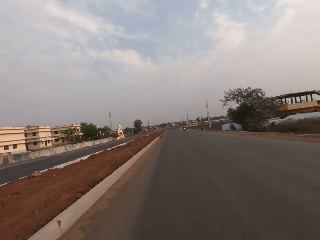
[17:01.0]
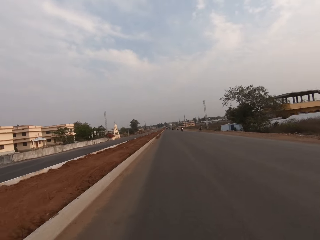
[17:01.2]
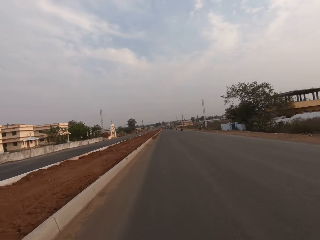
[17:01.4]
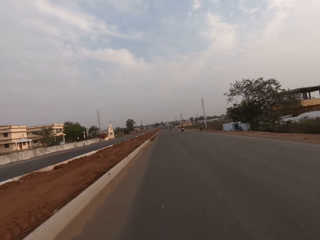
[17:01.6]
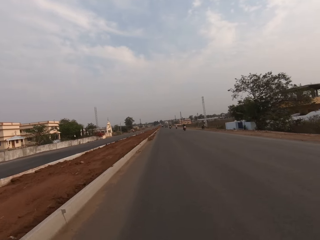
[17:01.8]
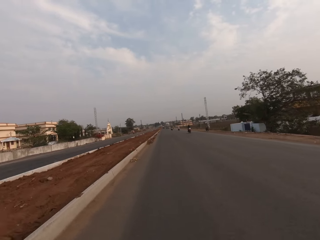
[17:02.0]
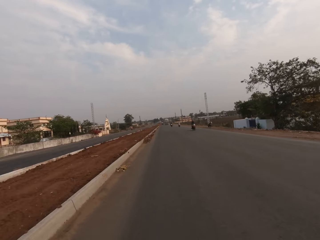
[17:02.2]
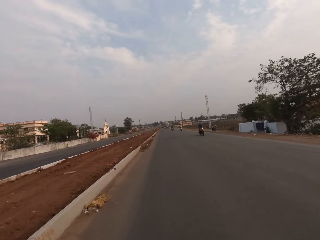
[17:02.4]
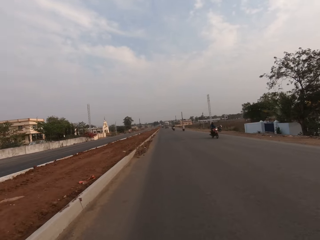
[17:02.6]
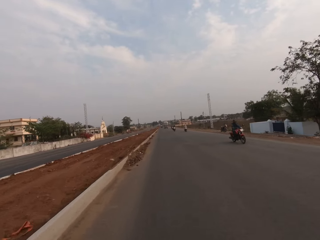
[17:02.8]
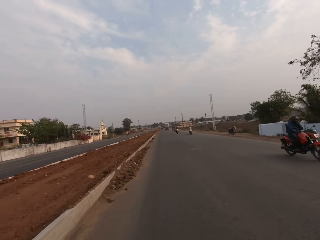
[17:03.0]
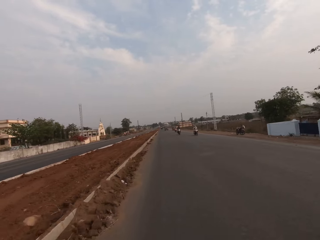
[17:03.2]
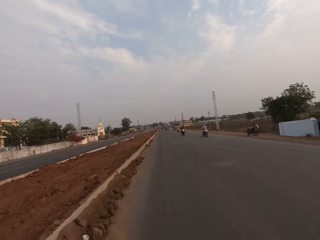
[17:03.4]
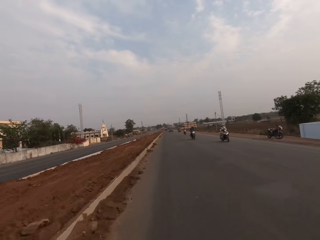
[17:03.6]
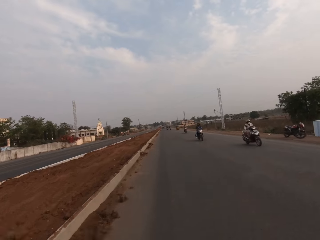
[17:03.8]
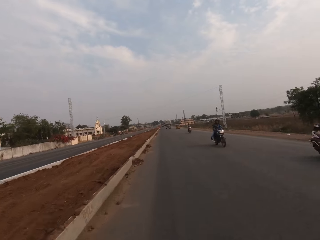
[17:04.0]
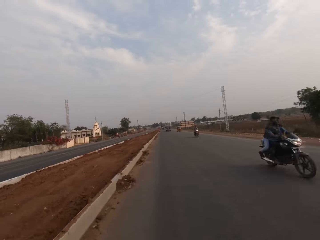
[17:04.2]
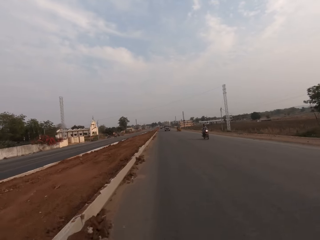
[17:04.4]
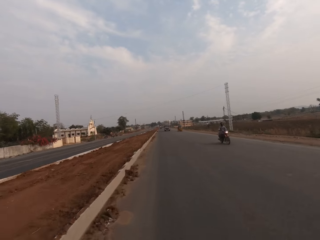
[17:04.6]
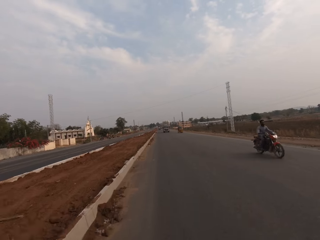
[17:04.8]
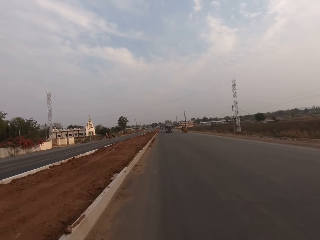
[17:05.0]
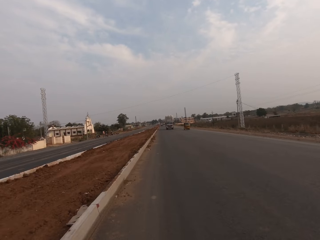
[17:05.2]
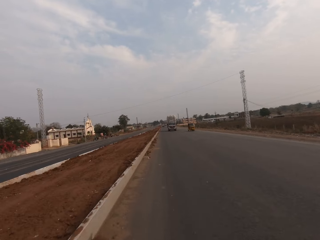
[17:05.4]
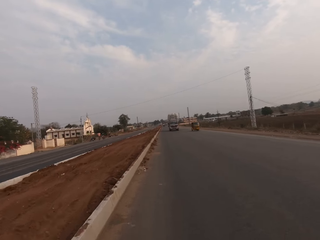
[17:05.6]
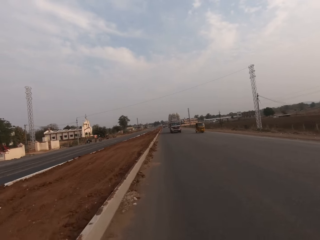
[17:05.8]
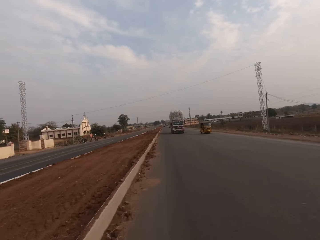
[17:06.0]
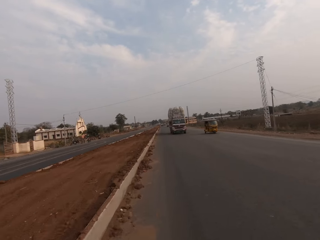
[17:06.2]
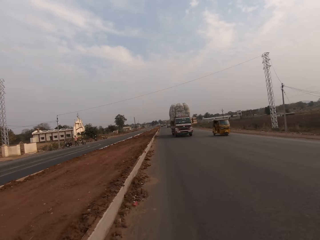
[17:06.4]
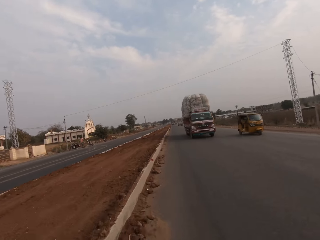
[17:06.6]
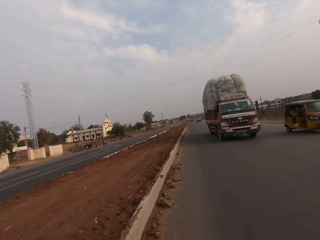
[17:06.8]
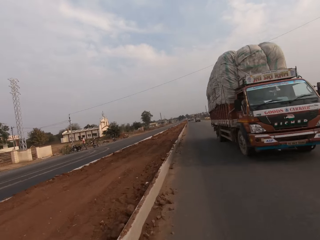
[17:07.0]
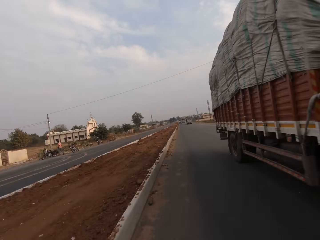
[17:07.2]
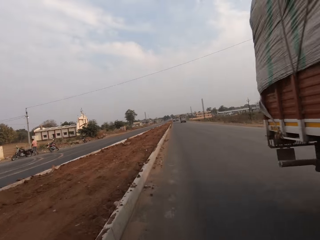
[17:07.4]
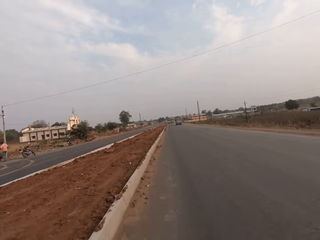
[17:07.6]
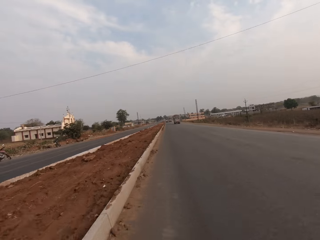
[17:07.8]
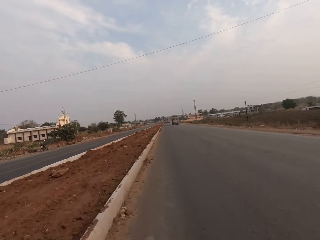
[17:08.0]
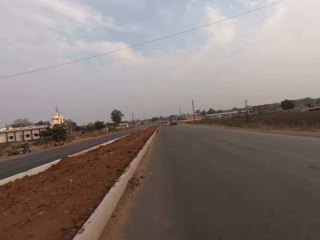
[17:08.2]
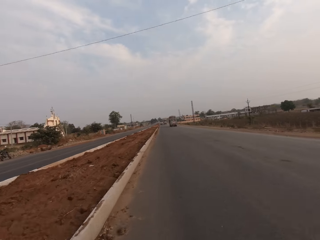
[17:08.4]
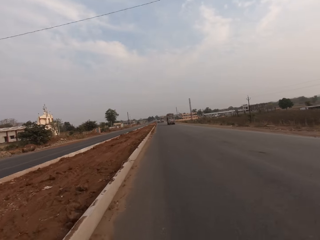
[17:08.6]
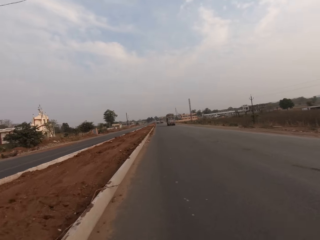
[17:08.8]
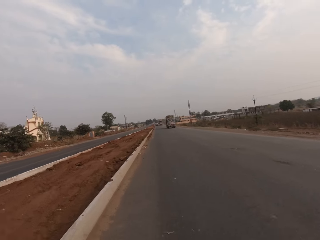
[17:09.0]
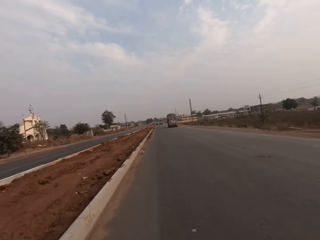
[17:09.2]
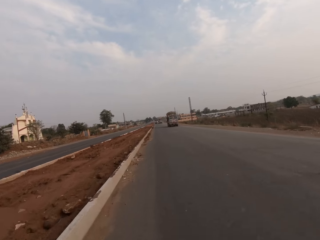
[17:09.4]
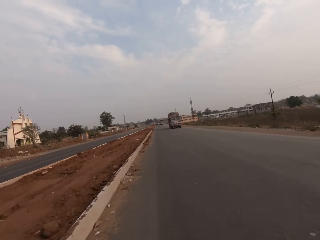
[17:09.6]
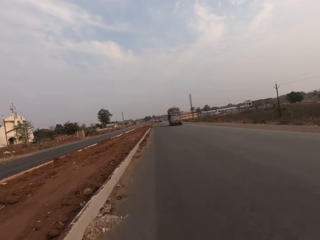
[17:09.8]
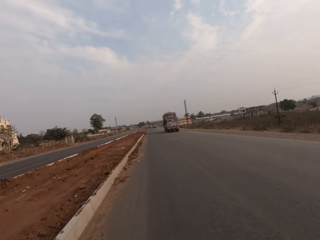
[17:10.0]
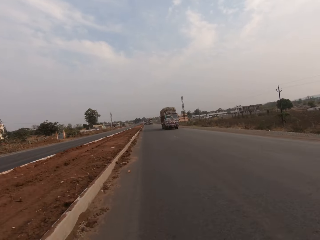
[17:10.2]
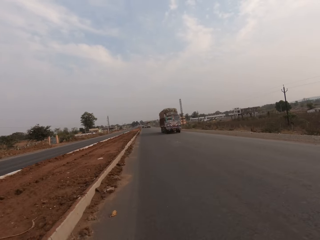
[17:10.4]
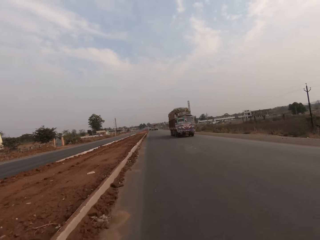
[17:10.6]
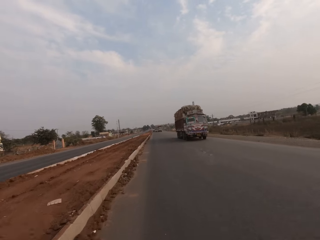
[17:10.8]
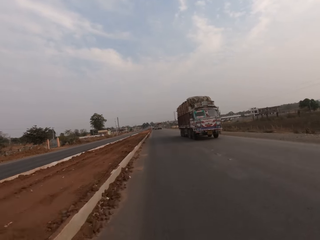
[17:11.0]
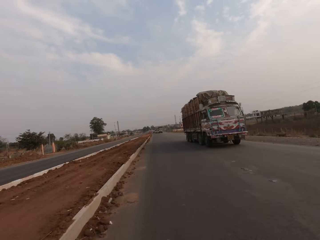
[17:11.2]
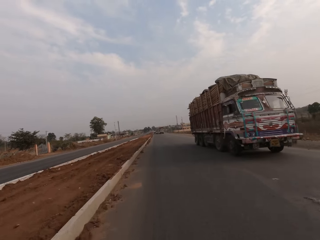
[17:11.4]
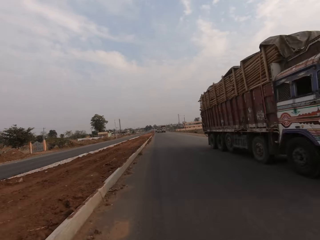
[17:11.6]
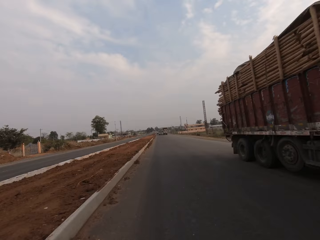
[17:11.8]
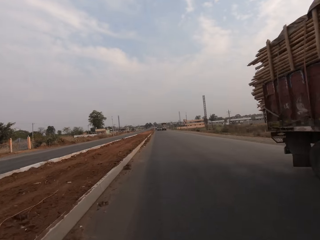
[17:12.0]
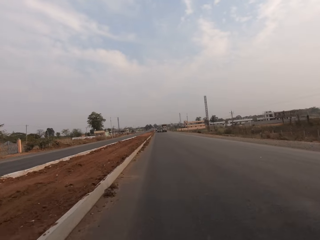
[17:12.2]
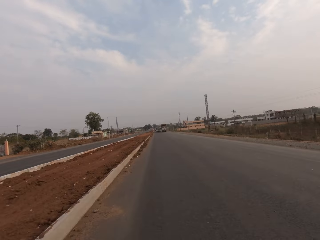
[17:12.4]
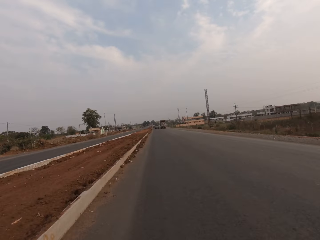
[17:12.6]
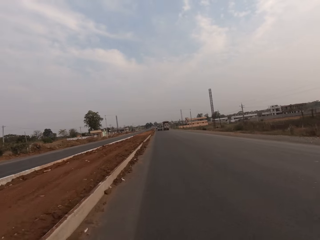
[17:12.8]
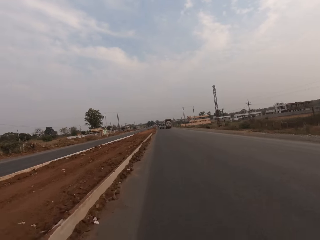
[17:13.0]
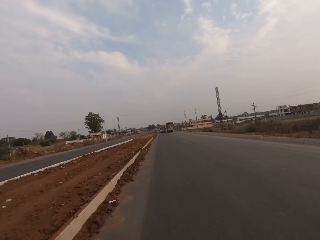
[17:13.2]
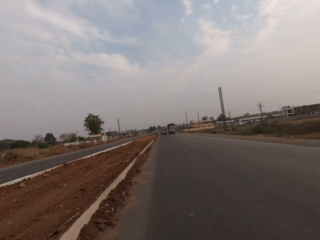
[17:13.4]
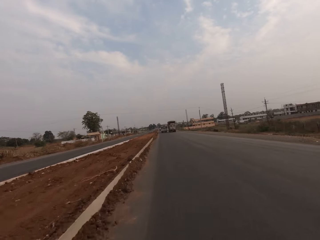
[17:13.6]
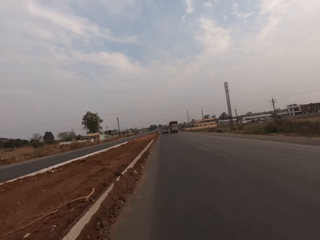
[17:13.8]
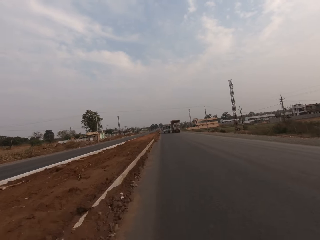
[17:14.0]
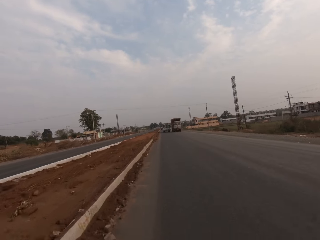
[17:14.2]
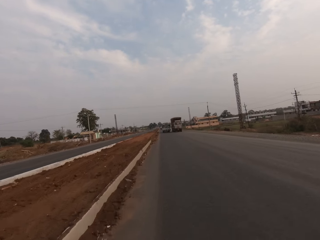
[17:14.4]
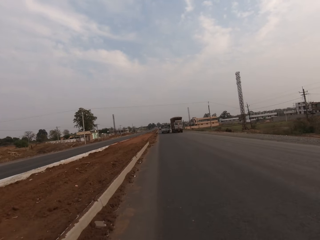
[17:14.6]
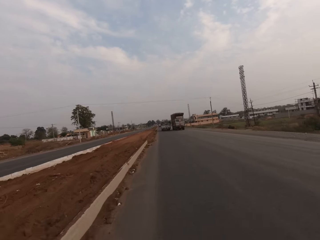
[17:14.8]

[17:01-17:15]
The camera wearer rides past a motorcycle. They ride past a motorcycle repeatedly. They ride past a tricycle. They ride past a lorry. They ride past a lorry again.

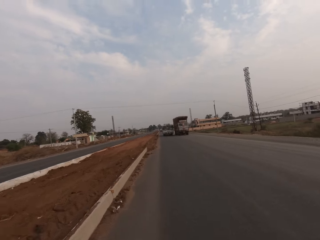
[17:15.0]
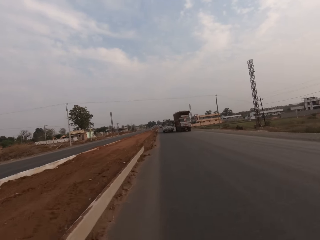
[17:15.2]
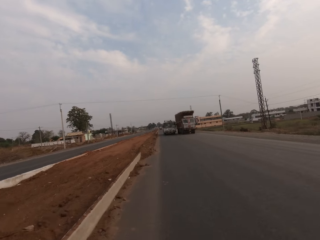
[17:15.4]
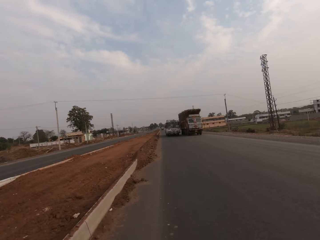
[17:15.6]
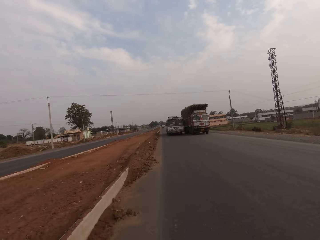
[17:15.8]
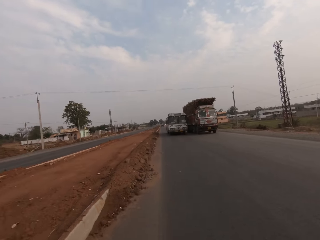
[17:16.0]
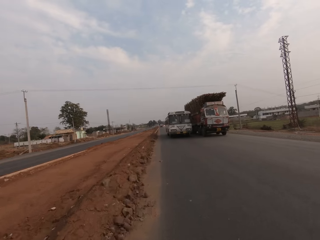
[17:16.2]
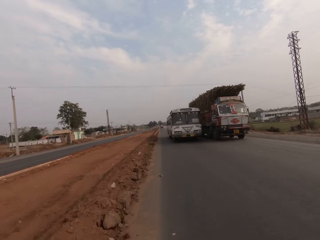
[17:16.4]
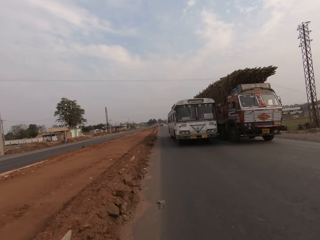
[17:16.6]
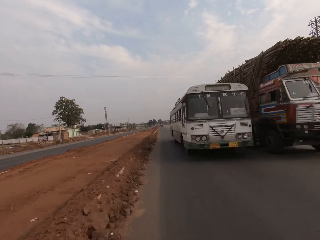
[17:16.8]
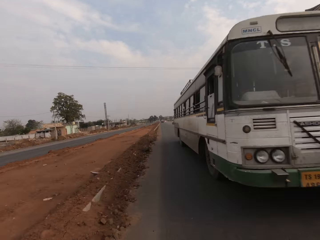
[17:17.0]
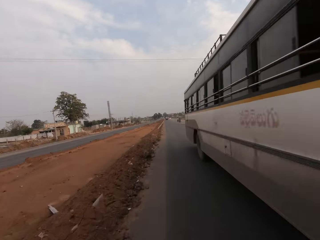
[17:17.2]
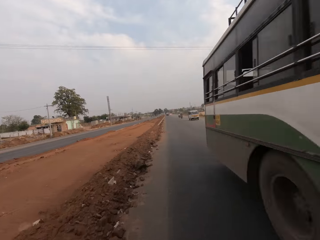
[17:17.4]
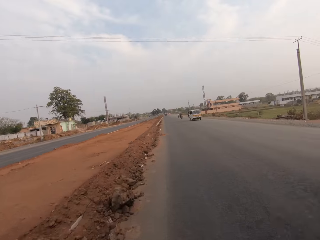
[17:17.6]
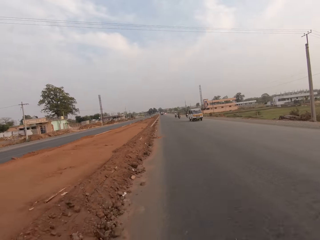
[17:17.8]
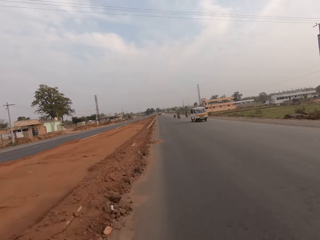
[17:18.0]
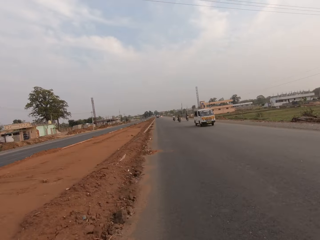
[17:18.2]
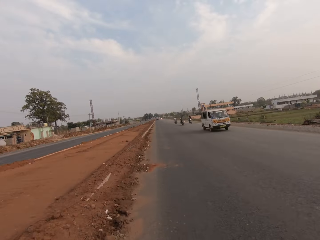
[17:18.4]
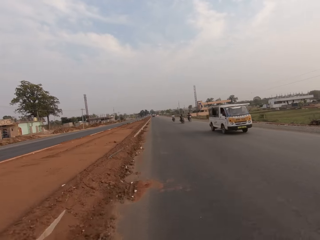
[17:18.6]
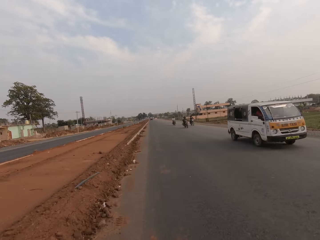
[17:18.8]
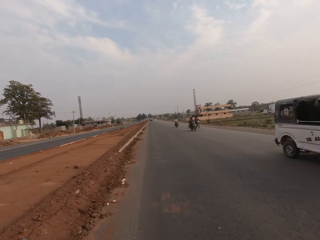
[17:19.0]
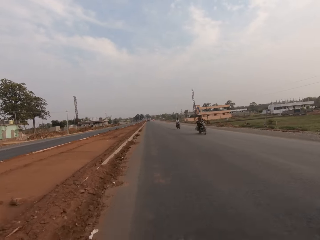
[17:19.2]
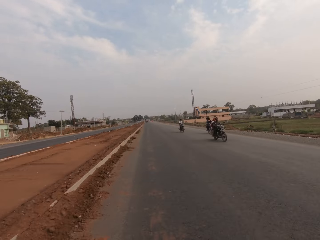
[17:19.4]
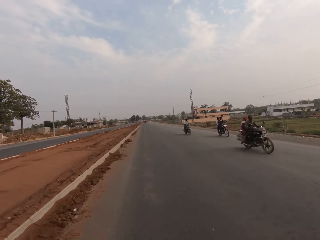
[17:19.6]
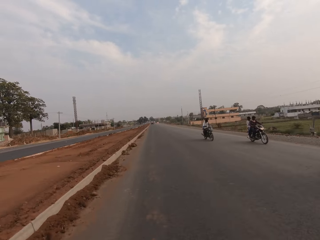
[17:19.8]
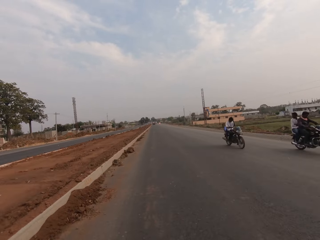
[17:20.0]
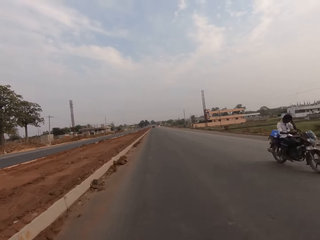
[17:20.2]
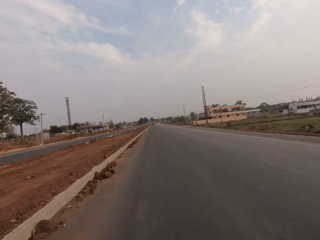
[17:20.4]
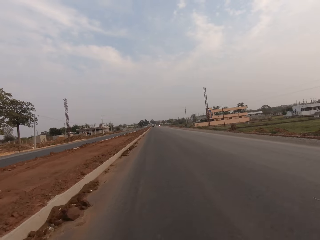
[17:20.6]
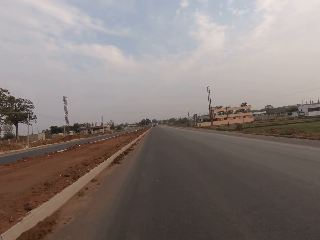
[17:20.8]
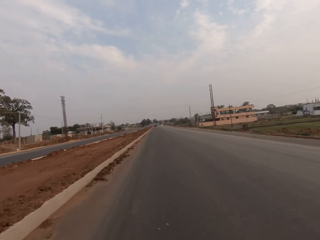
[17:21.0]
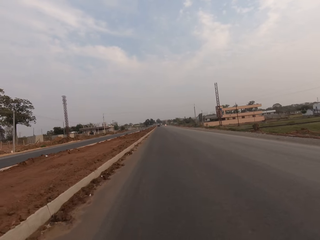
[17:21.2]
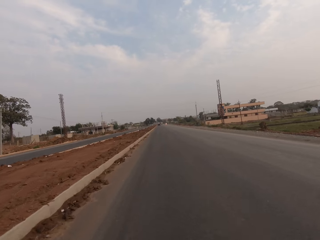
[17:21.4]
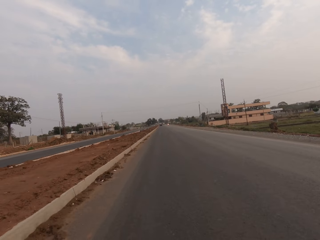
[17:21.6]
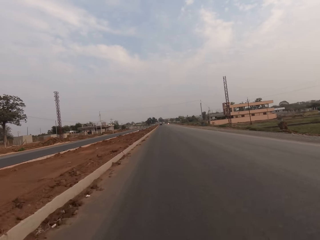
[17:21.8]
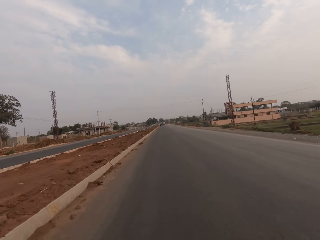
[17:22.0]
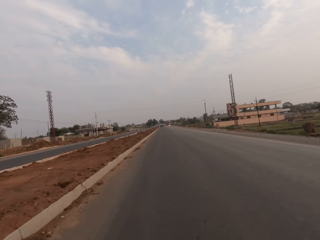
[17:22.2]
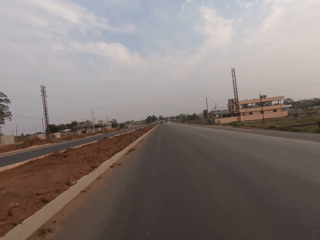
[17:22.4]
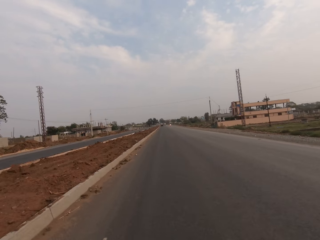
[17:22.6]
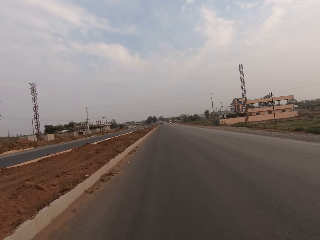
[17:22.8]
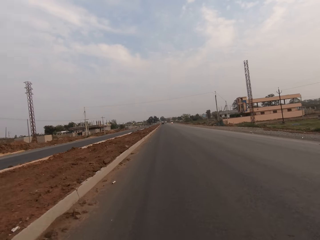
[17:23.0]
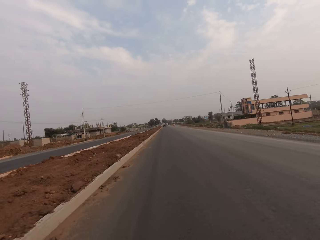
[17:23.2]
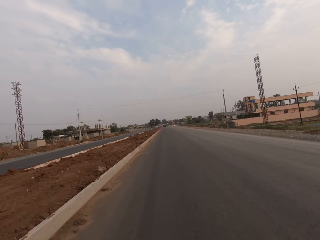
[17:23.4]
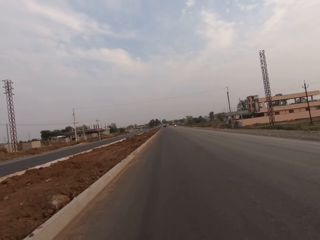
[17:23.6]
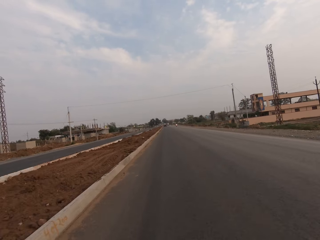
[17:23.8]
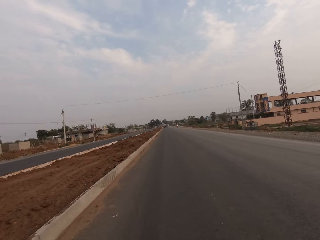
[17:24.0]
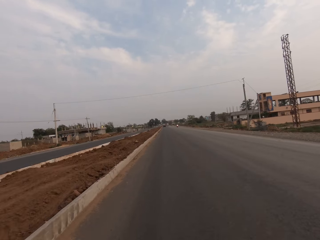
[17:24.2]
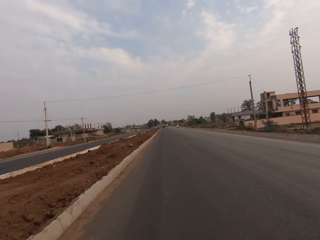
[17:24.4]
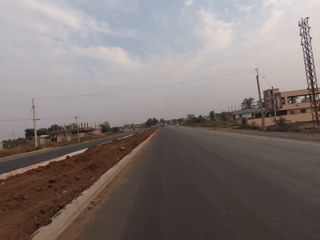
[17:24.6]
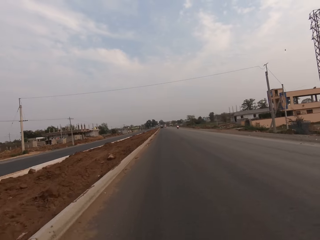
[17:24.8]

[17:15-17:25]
The camera wearer rides past a lorry and a bus. They ride past a bus. They ride past a motorcycle. They do so repeatedly.
